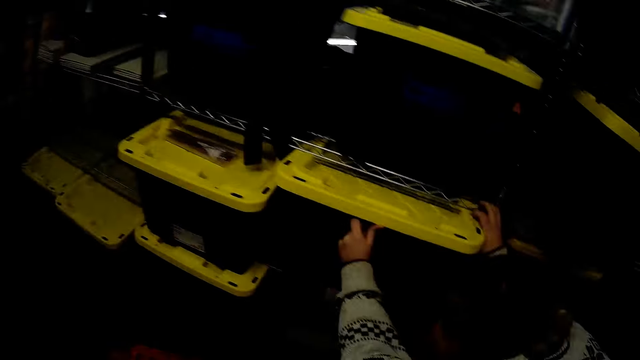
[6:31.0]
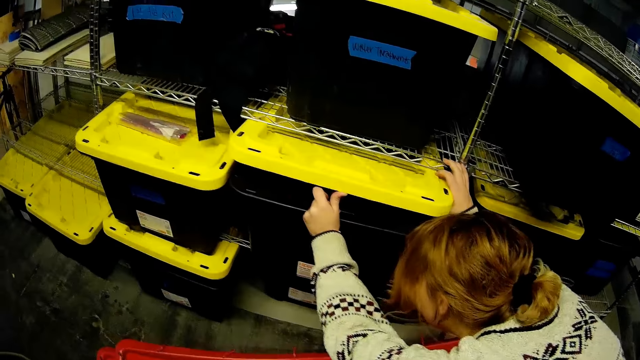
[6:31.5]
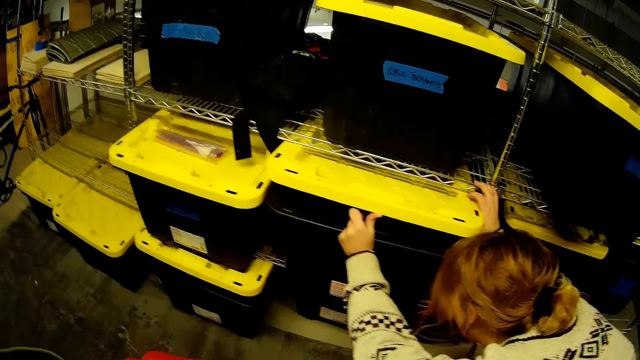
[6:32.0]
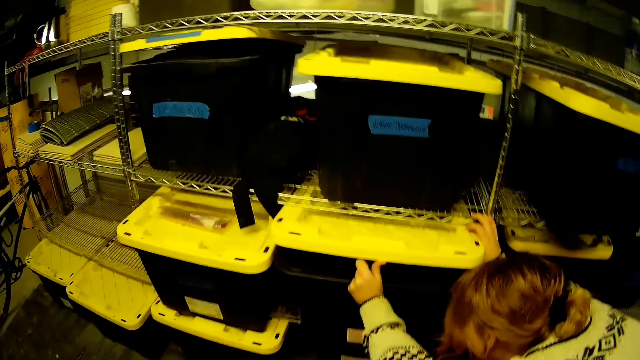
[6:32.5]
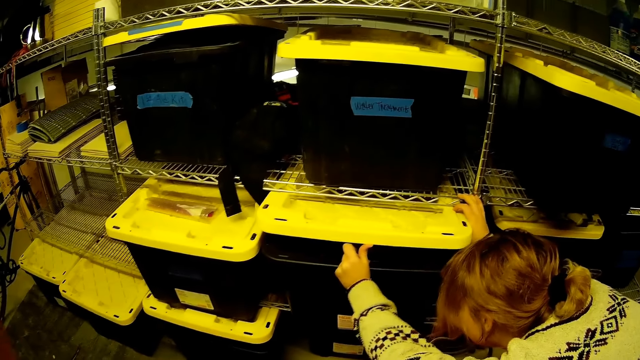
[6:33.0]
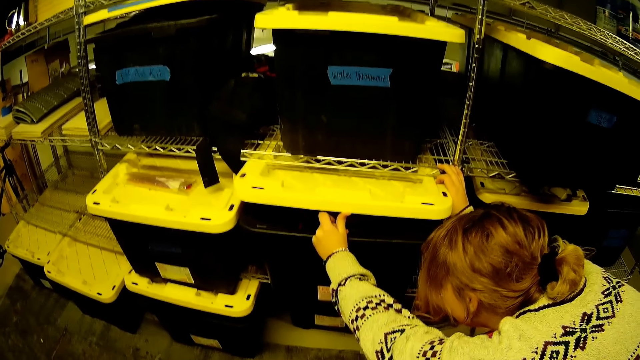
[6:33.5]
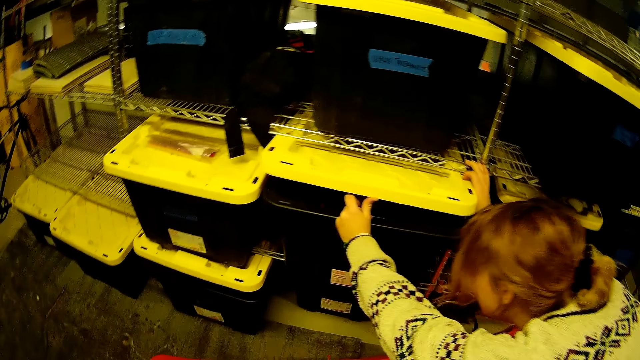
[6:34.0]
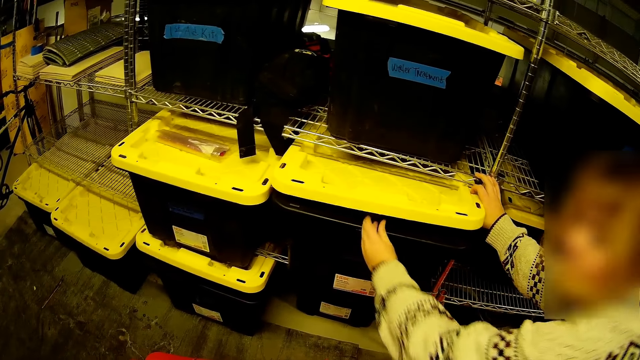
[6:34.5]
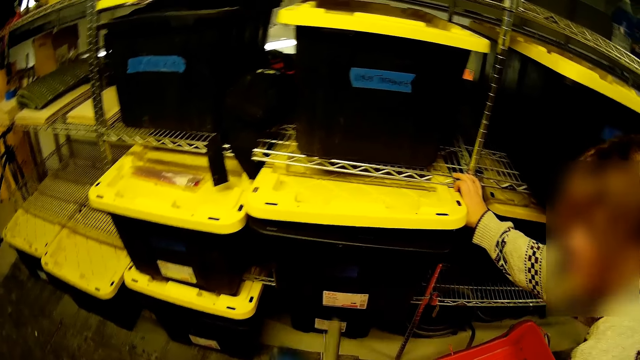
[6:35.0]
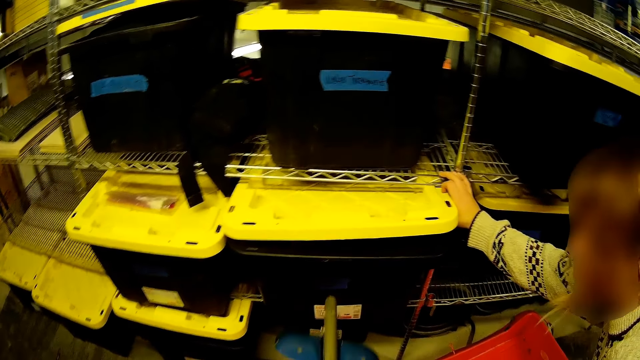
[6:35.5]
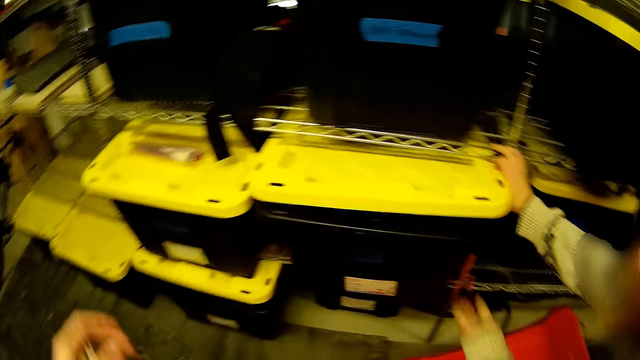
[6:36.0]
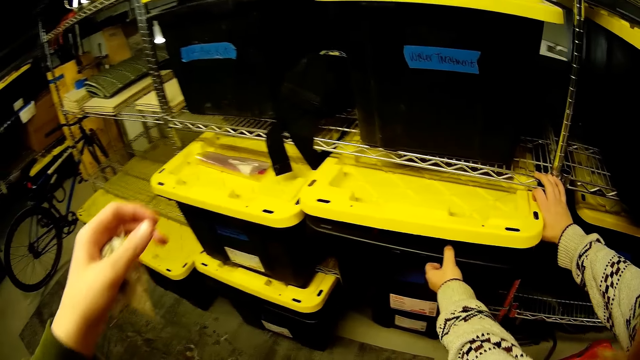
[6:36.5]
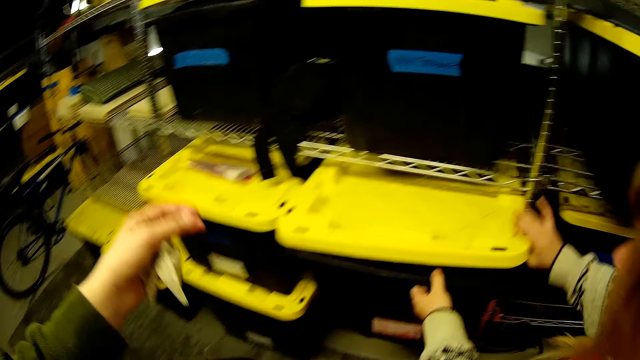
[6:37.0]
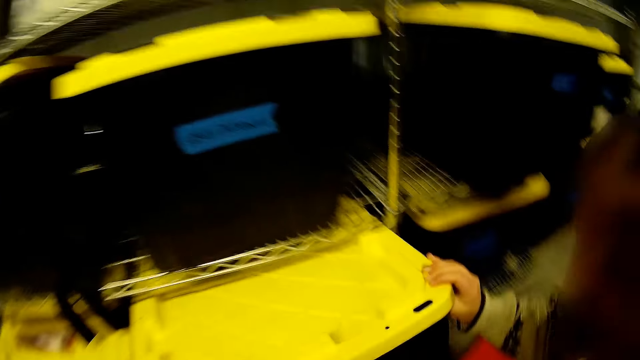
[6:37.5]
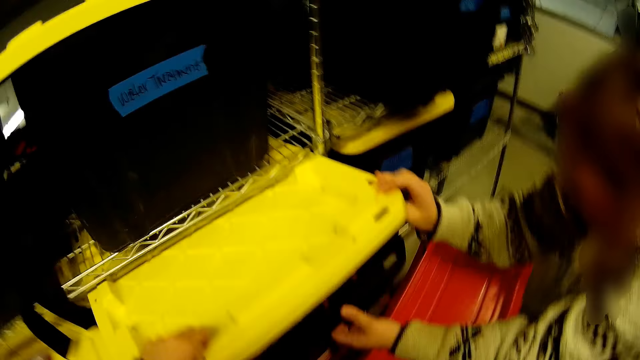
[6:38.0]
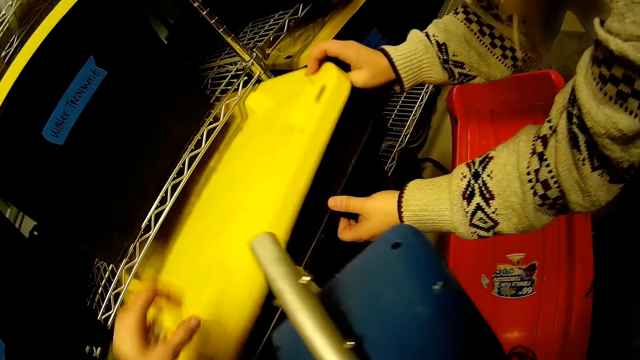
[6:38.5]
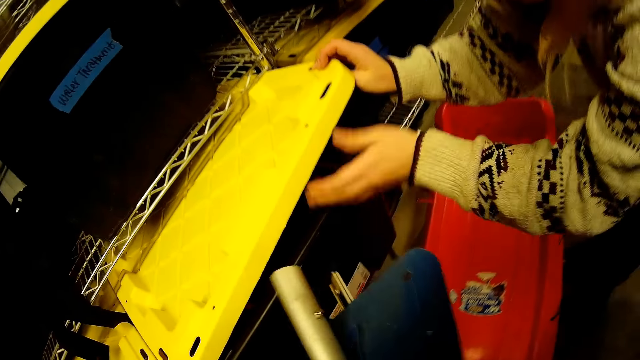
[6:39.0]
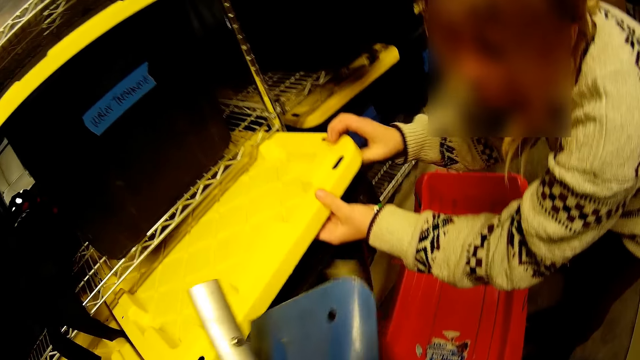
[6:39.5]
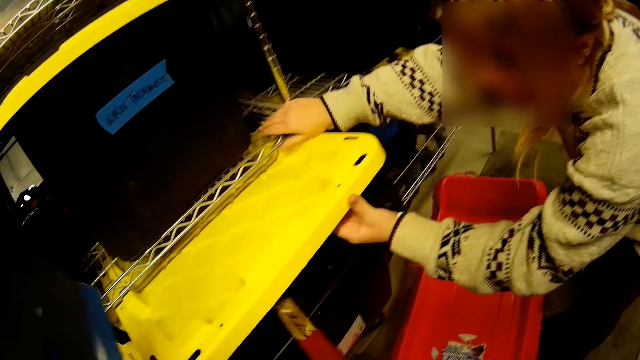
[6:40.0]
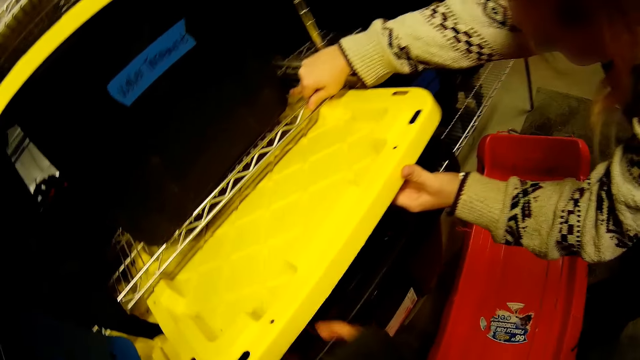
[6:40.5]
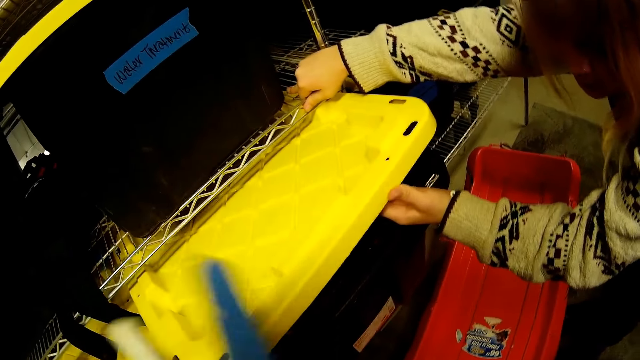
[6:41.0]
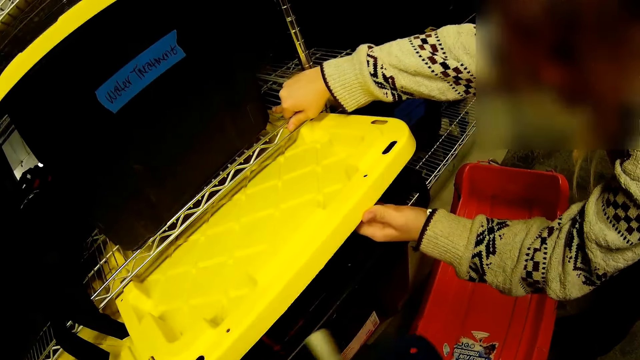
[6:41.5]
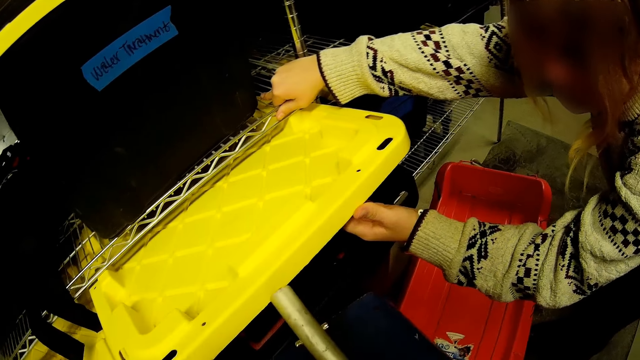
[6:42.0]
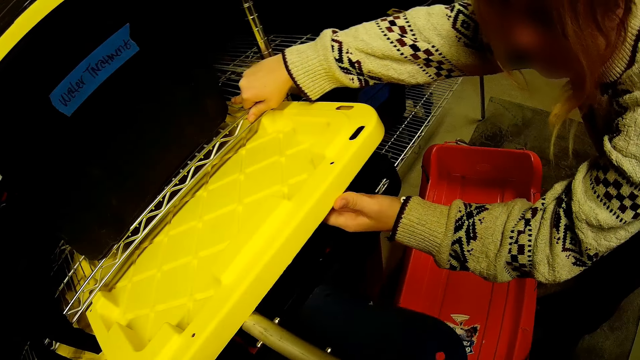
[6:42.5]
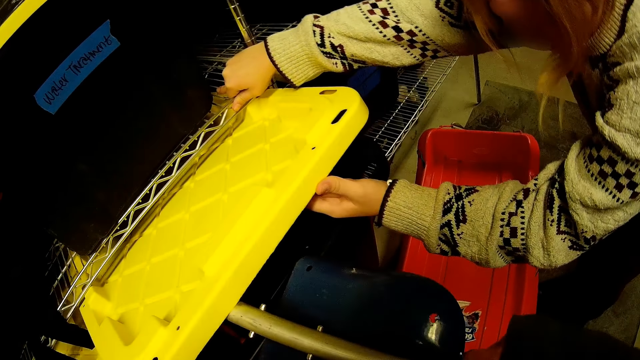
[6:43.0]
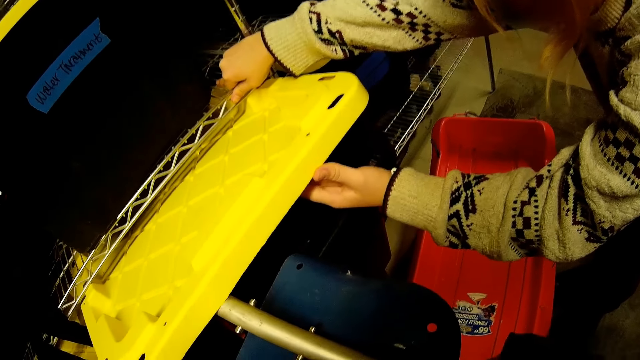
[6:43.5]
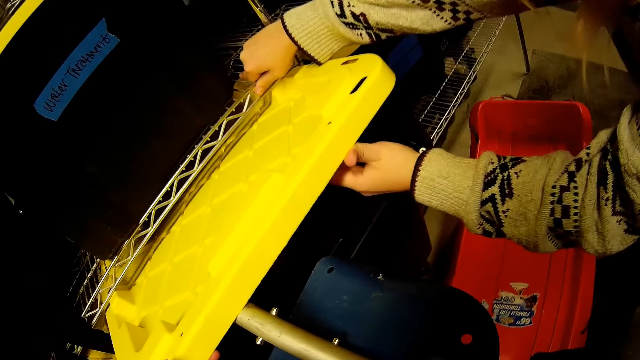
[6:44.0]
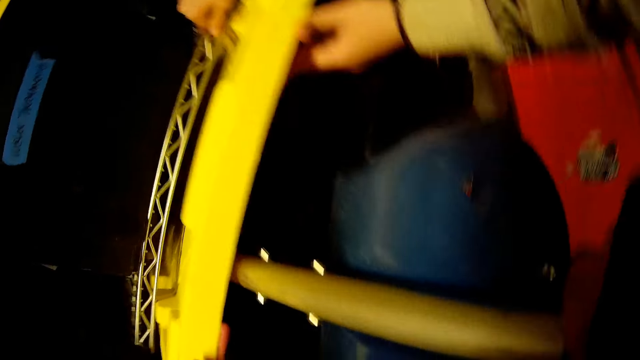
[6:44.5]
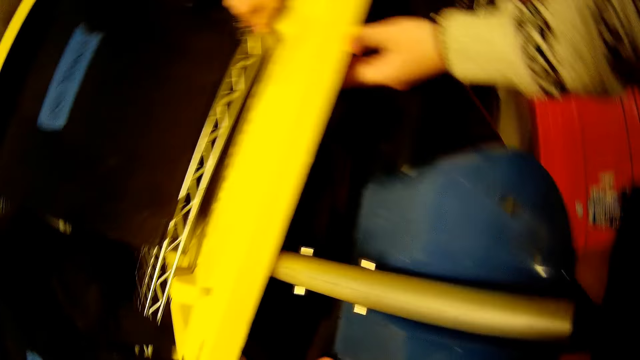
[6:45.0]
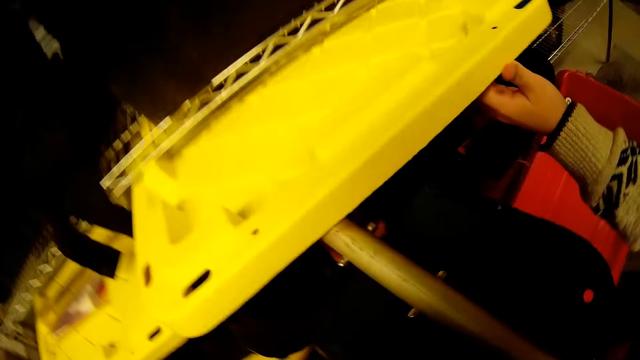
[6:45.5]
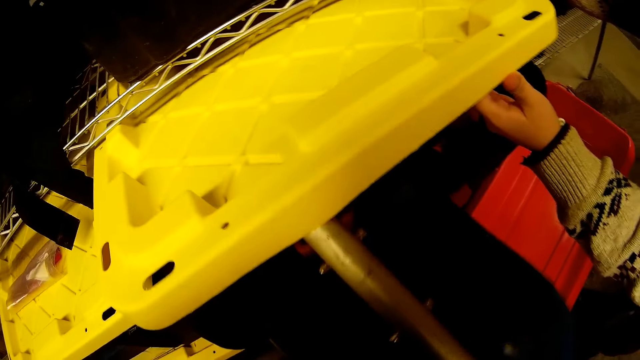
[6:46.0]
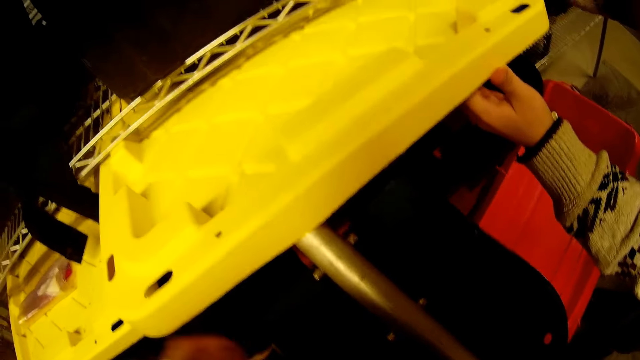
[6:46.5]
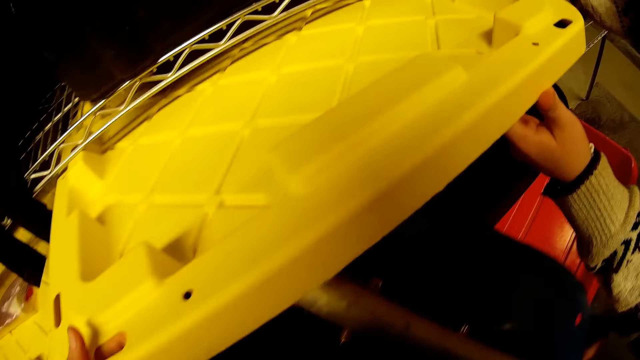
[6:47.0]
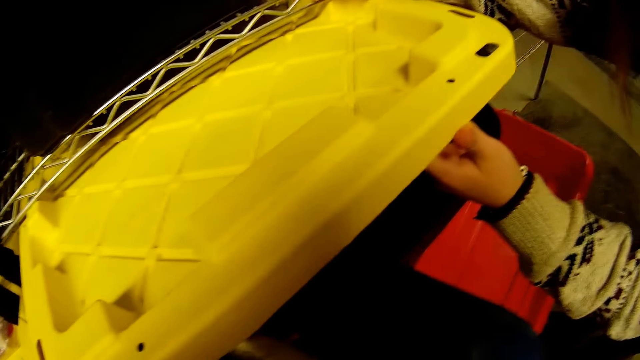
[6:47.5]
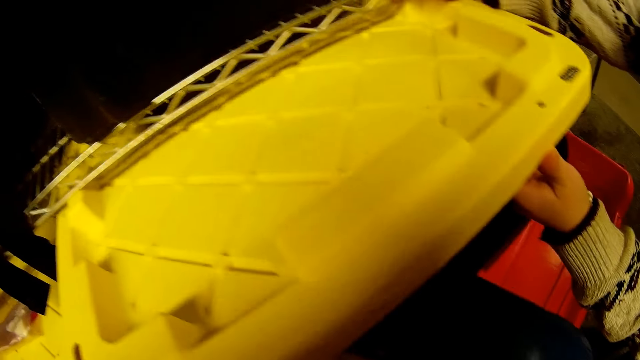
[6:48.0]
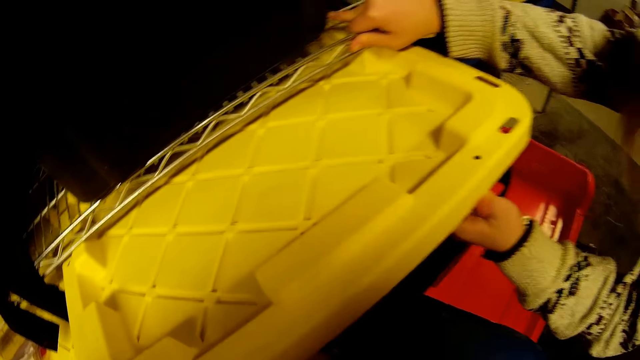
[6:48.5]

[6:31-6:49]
A woman opens the tool box. The woman holds the cover of the plastic container in the rack with her right hand. The camera wearer points the spade towards the plastic container in the rack with her right hand. The woman holds the container in the rack with both hands and pulls out the container or tool box from the rack with her hands. The camera wearer holds the cover of the container in the rack with her left hand. She holds the cover again. She touches the tool box. The woman holds the cover of the container in the rack with both hands, holds the rack with her right hand, and holds the cover of the container in the rack with her left hand. The camera wearer places a tool in the tool box. She throws the folding camp saw into the plastic container in the rack with her right hand. She passes the spade from her left hand to her right hand. She touches the cover of the plastic container with the spade in her right hand. She supports the tool box with something. She holds the cover of the plastic container in the rack with her left hand. She places the spade on the plastic container in the rack with her right hand. She holds the cover of the plastic container in the rack with her left hand.

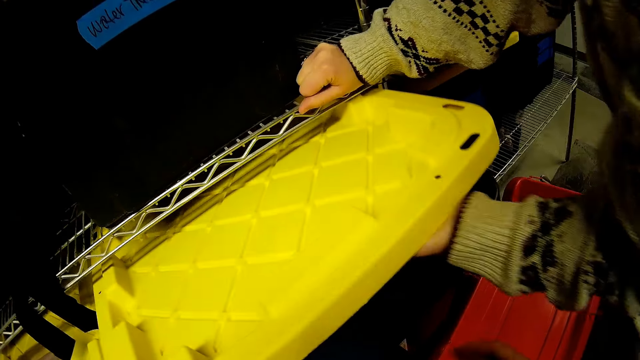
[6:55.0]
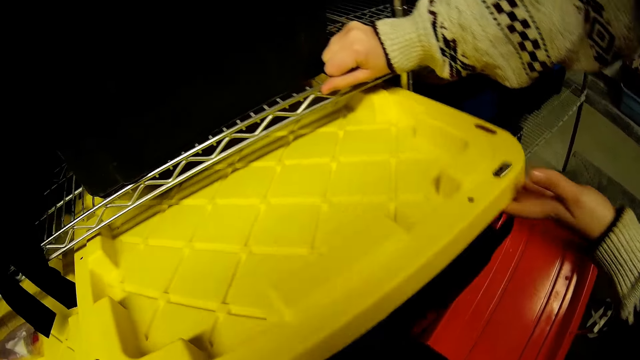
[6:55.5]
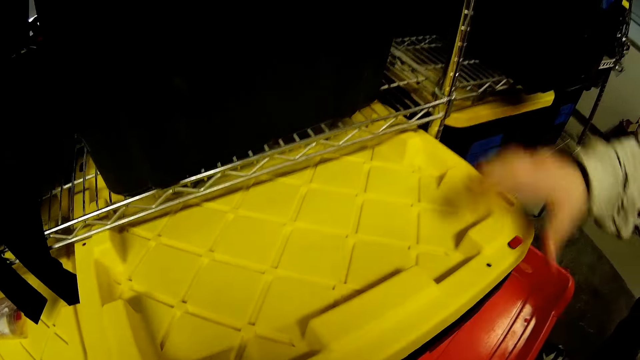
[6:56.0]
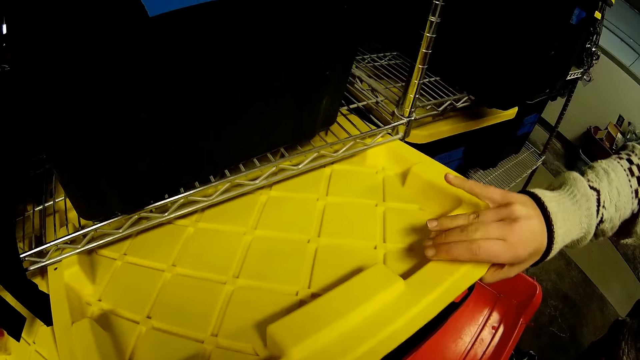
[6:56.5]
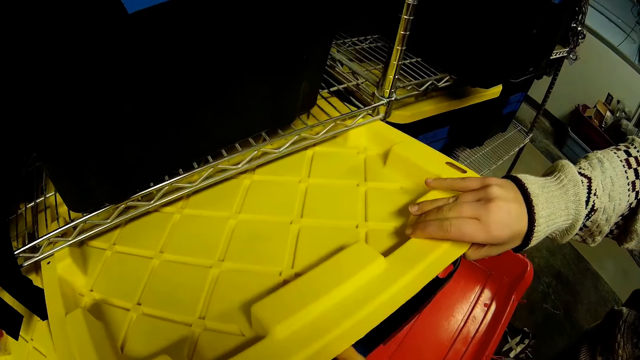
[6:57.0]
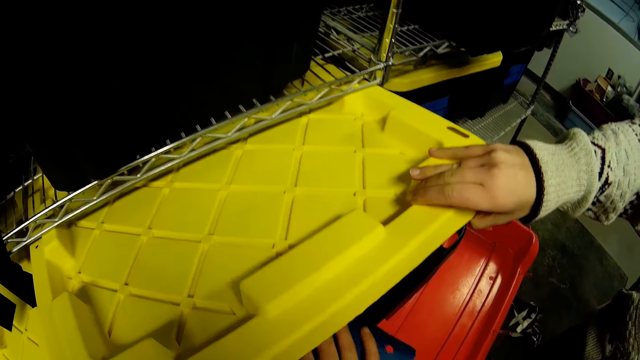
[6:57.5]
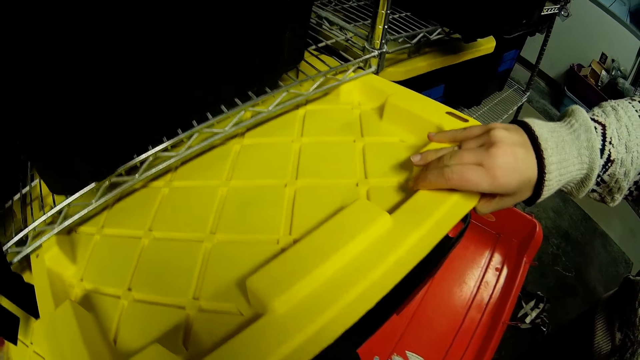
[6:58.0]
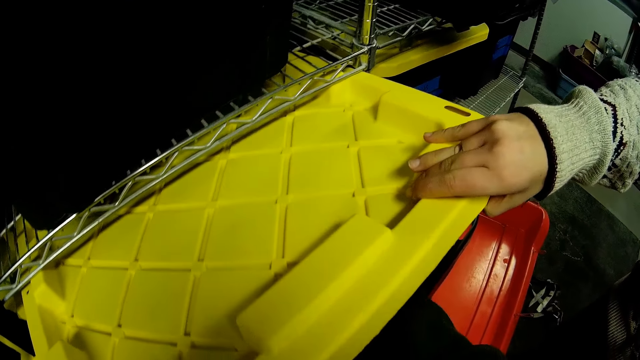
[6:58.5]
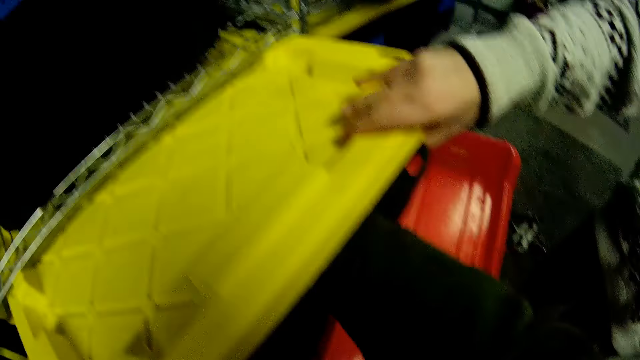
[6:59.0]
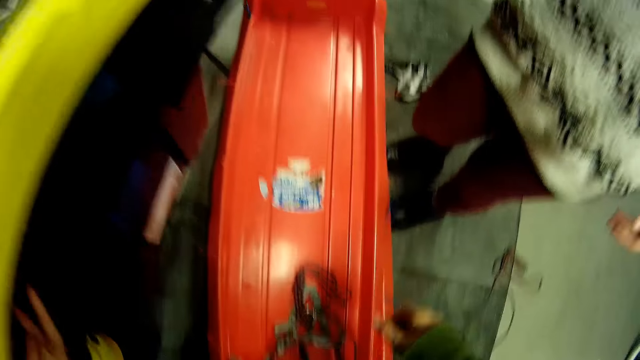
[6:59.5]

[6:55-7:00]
The woman brings out her left hand from the plastic container in the rack. The woman holds up the cover of the plastic container in the rack with her right hand. The woman holds the tool box. The camera wearer puts the spade inside the plastic container in the rack with her right hand.
